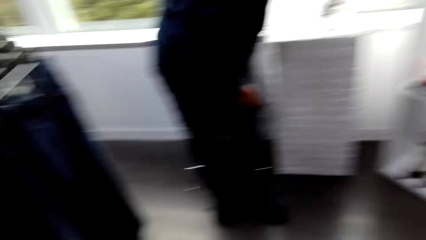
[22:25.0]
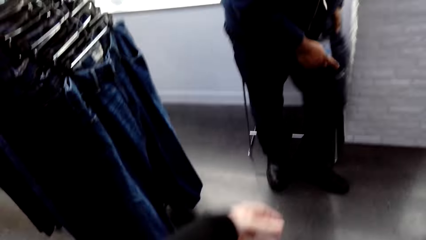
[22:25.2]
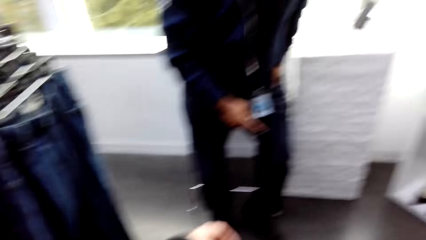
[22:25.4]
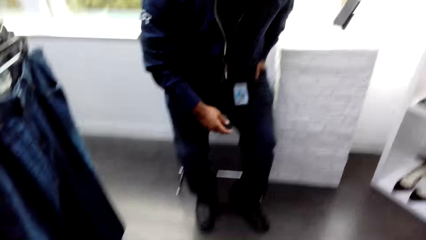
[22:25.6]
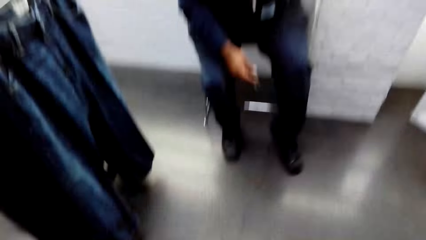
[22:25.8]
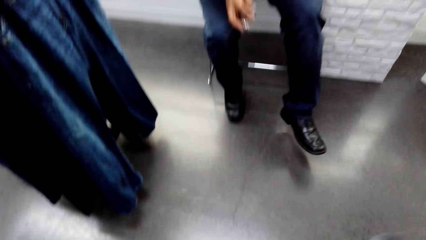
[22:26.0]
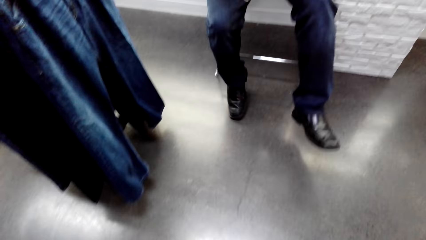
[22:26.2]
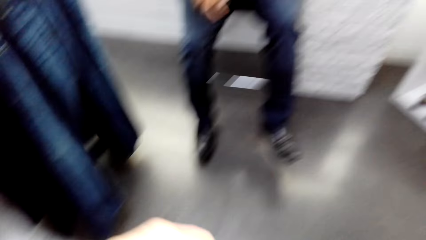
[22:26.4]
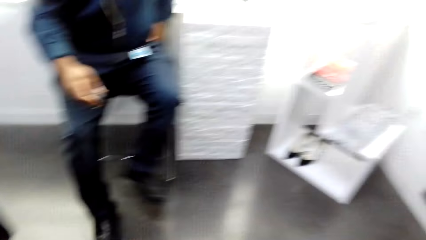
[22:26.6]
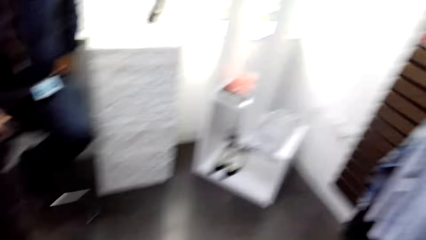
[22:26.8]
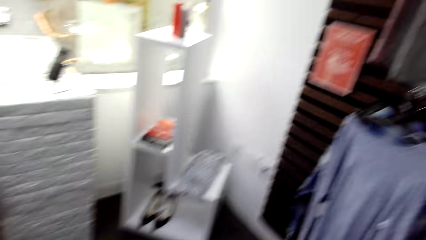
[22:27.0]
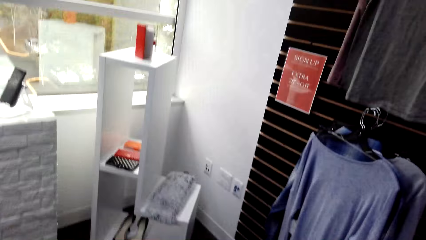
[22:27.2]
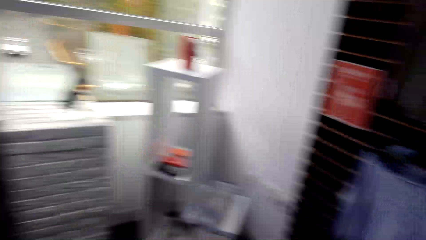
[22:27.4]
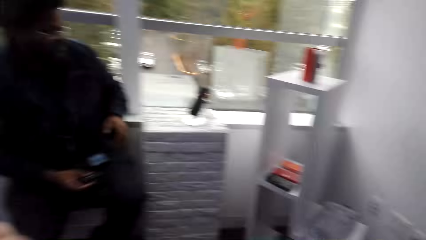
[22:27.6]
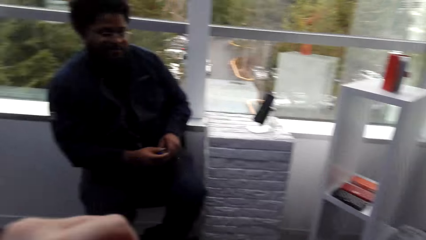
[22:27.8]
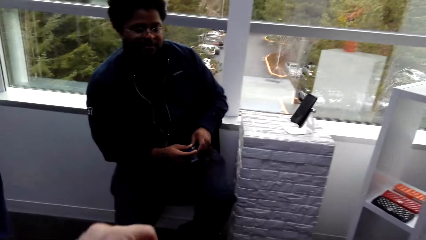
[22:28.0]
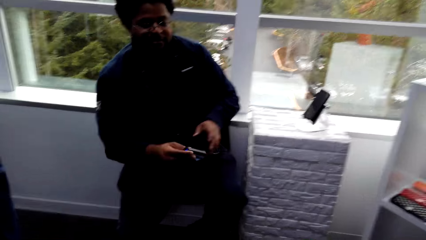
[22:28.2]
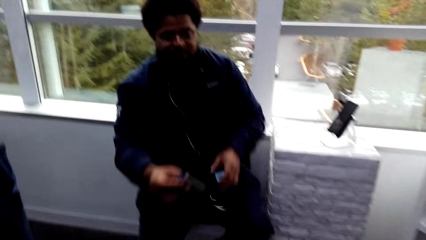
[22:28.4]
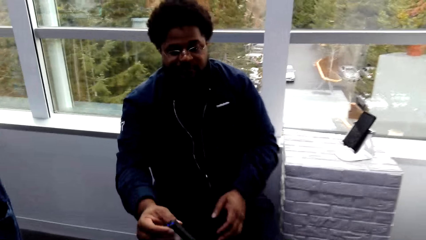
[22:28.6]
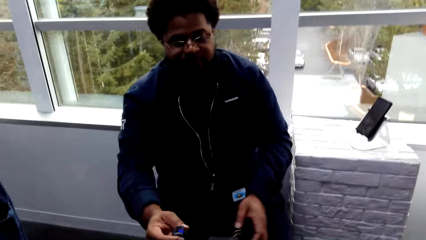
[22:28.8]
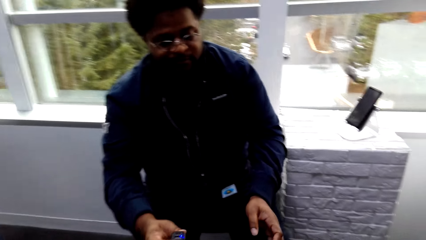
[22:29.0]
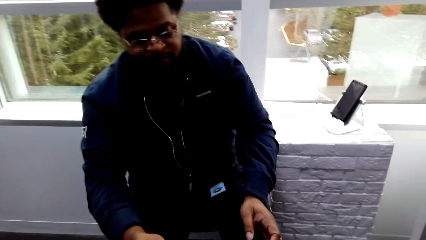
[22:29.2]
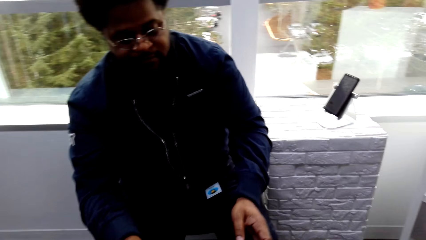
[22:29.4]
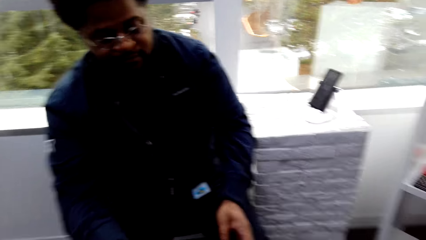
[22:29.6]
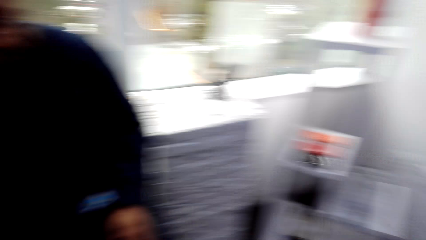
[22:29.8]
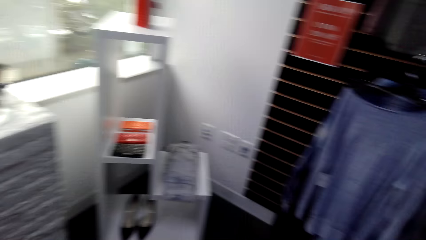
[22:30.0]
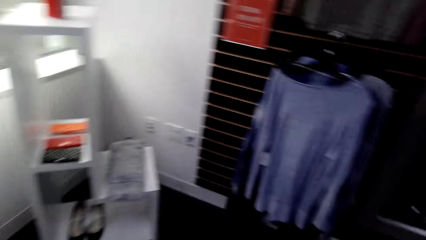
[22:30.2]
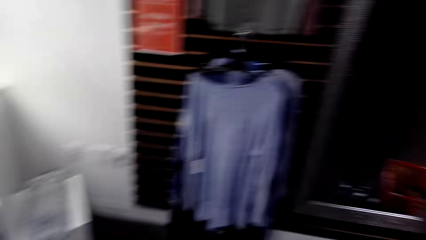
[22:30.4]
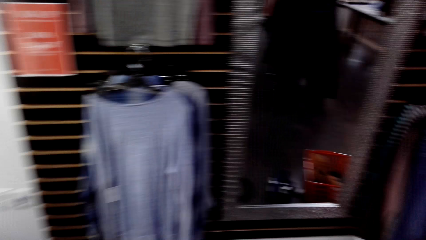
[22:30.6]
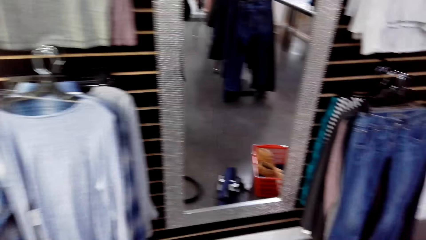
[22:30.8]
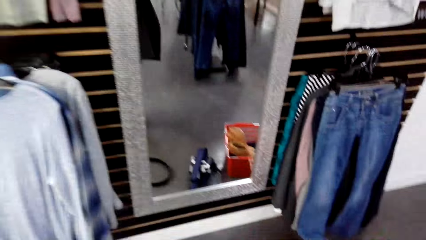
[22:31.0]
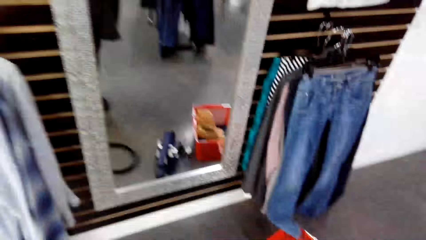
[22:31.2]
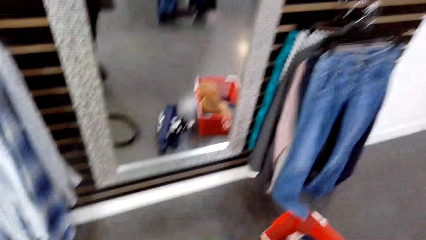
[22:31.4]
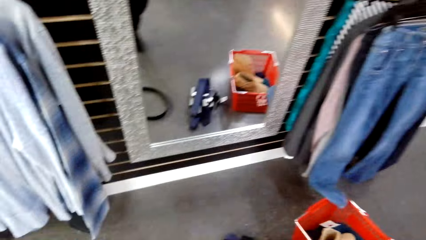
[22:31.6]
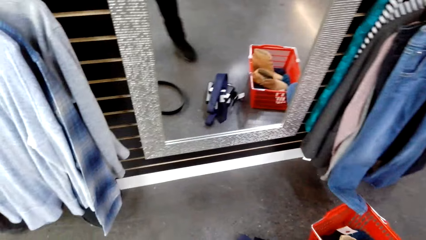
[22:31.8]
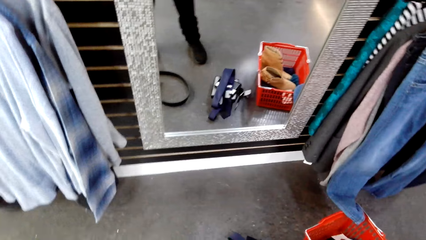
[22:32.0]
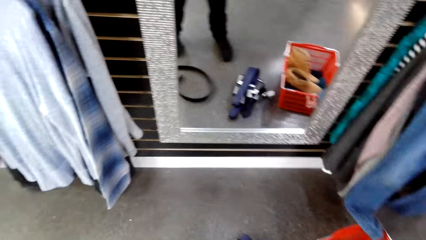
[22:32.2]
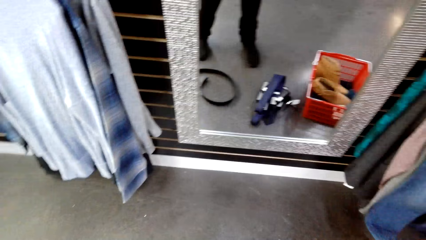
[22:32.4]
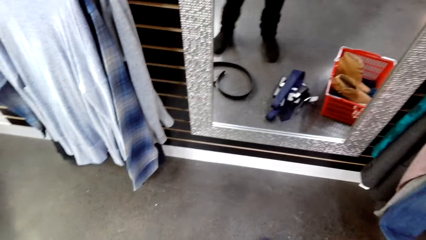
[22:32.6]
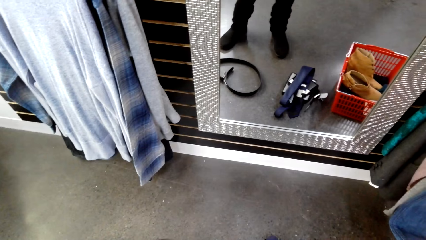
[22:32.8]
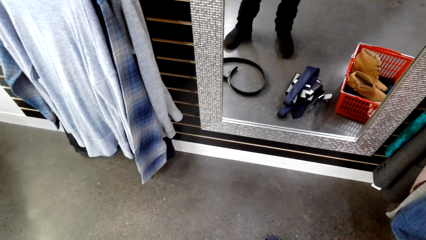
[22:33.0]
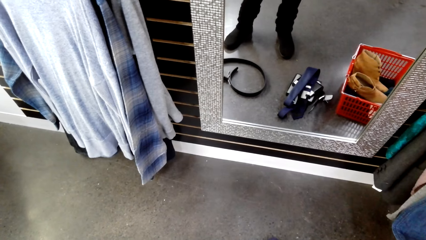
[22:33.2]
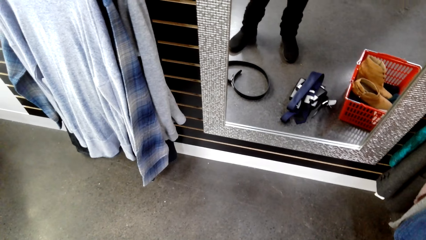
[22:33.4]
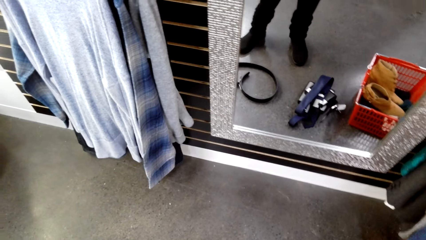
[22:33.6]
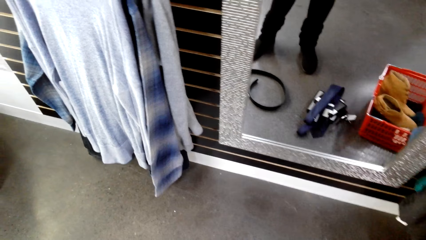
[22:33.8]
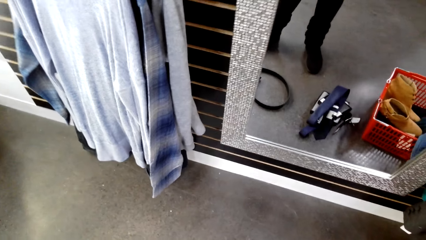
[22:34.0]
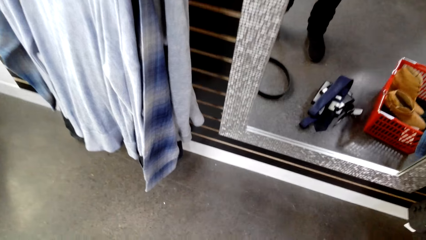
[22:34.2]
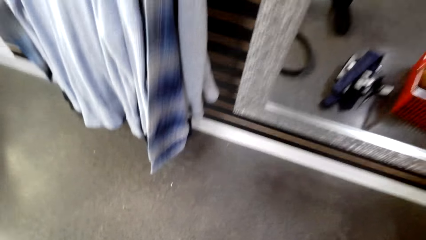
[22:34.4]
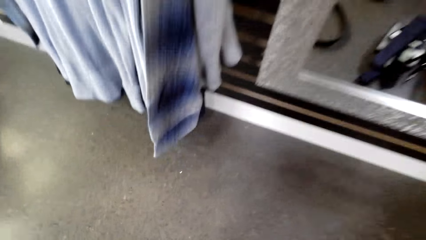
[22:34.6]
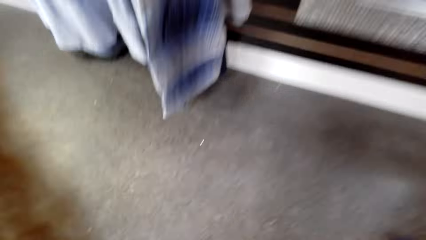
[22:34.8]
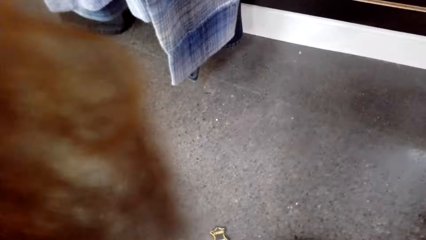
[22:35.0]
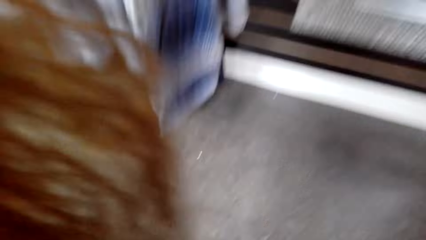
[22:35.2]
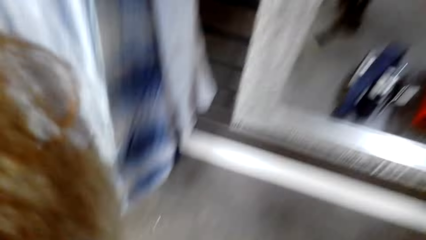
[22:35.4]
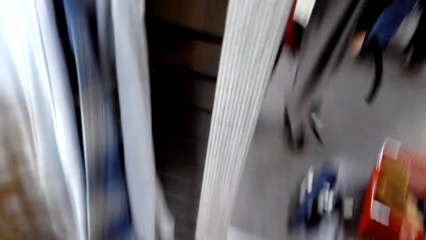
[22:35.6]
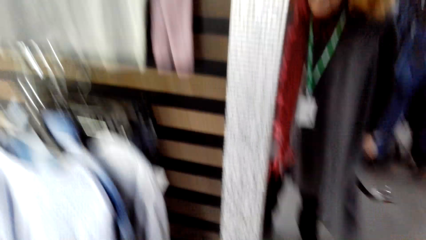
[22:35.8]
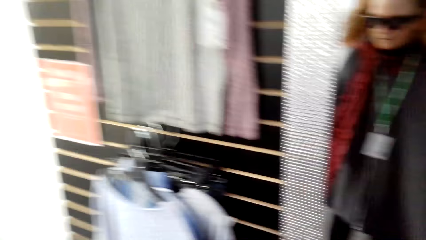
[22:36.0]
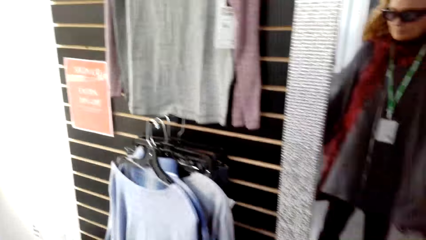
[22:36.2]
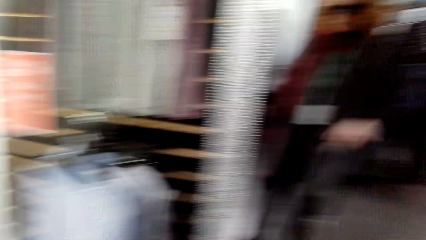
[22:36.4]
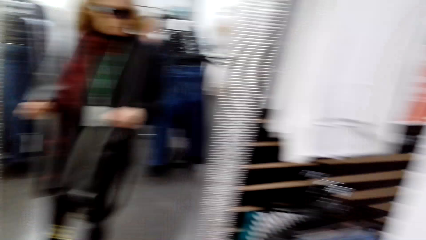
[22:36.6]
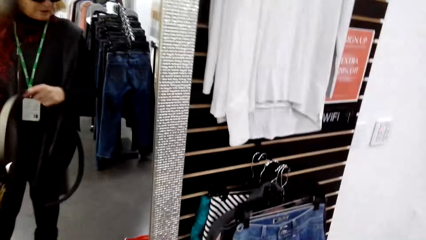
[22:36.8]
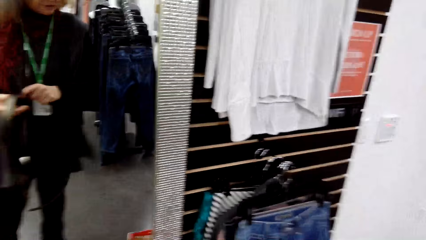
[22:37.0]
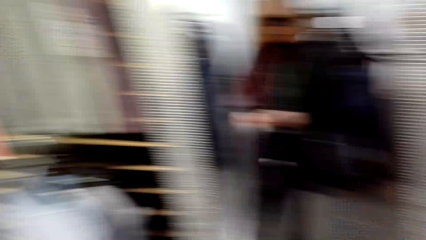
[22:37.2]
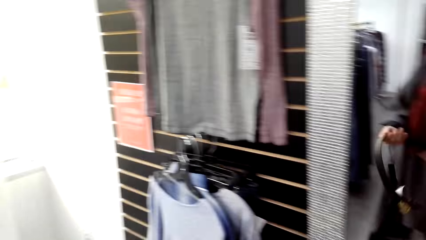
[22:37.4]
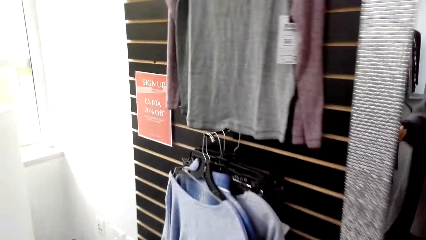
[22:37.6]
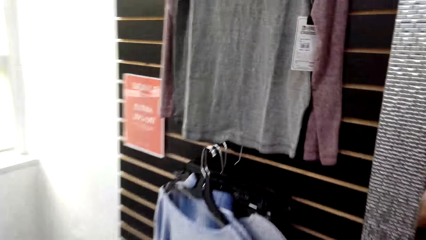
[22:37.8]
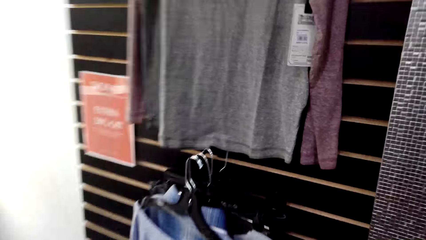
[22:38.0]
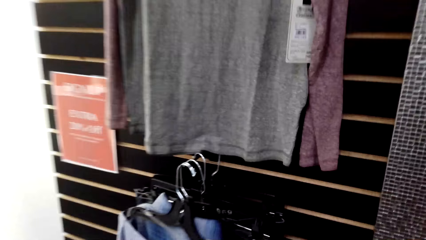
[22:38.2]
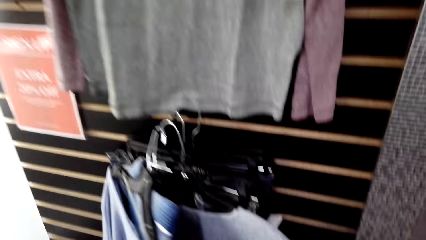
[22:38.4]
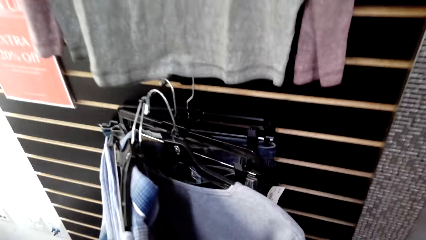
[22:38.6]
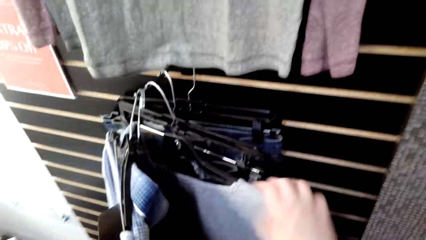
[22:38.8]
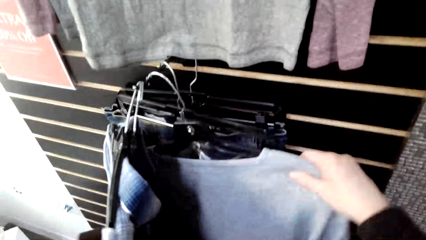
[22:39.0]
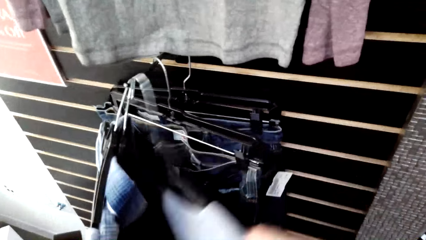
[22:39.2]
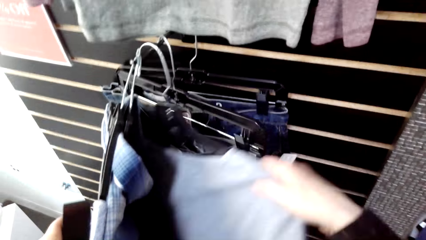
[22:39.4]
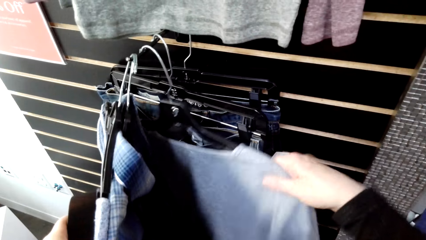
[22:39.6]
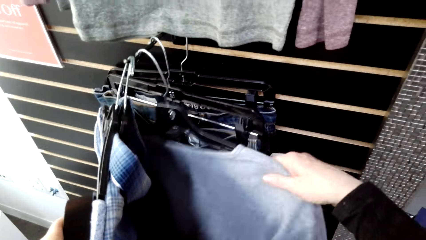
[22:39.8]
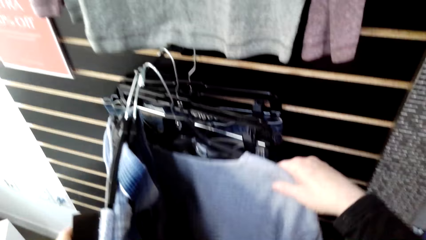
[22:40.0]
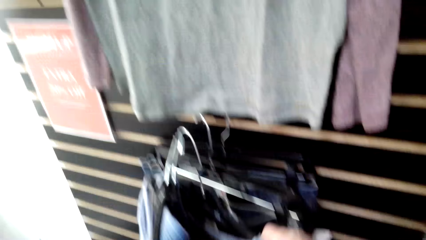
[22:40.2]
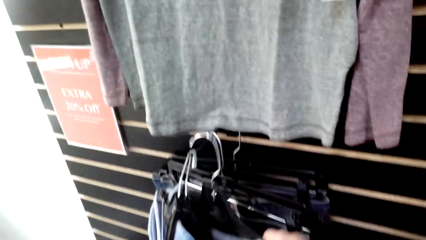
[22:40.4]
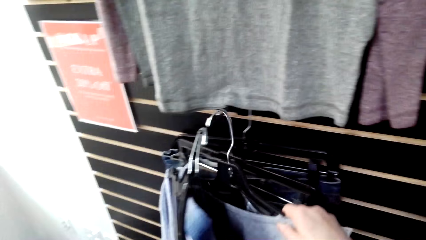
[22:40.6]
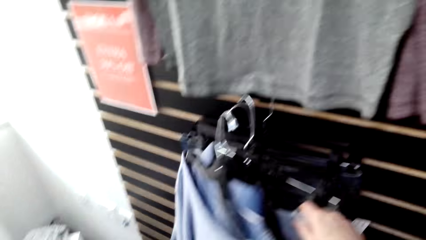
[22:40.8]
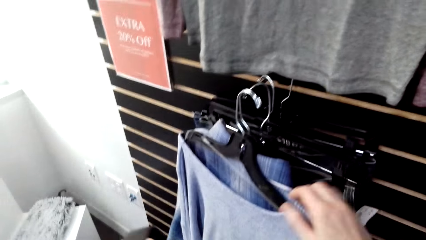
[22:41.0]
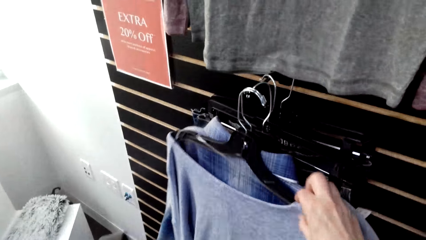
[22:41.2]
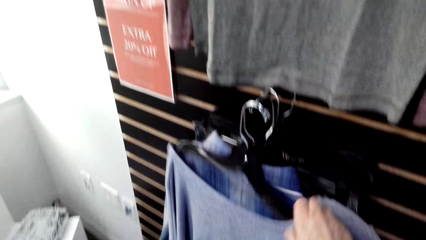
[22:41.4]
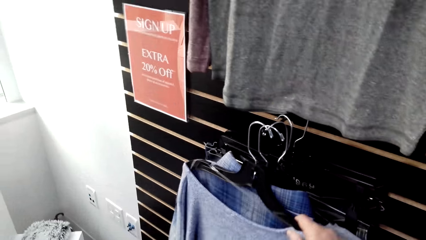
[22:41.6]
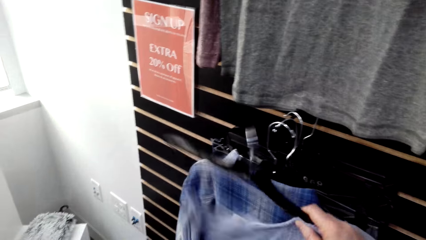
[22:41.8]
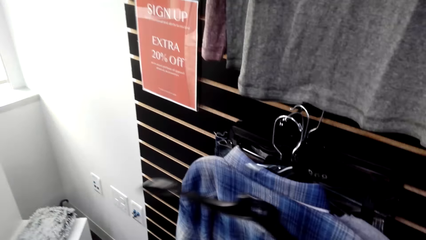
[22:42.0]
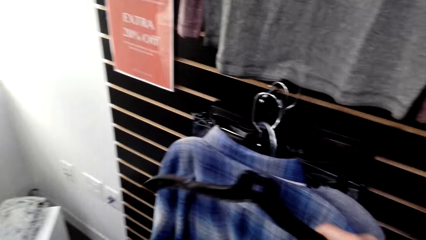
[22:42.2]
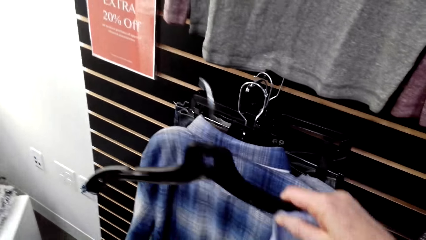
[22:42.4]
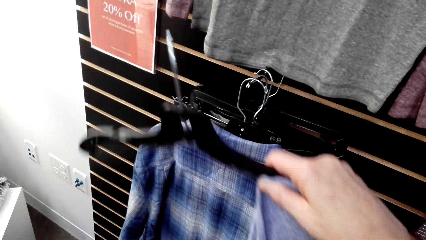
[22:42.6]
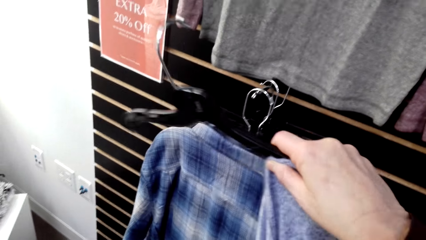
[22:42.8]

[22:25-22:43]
The camera wearer walks around in the clothing store. A man sits on a chair in the clothing store. The camera wearer walks around in the clothing store. They stand in the store. They look at the mirror. They hold a belt in the clothing store. They walk around in the clothing store. They sample clothes on the hanger stand. They pick a cloth on the hanger stand.
